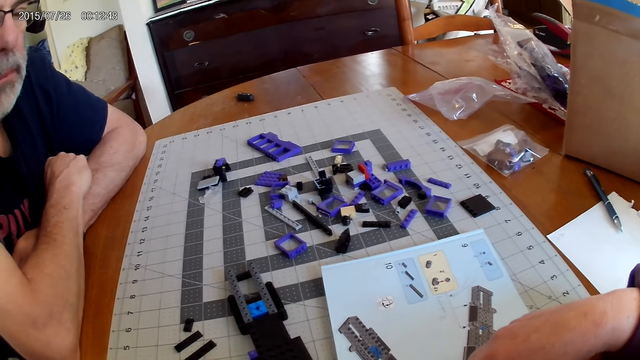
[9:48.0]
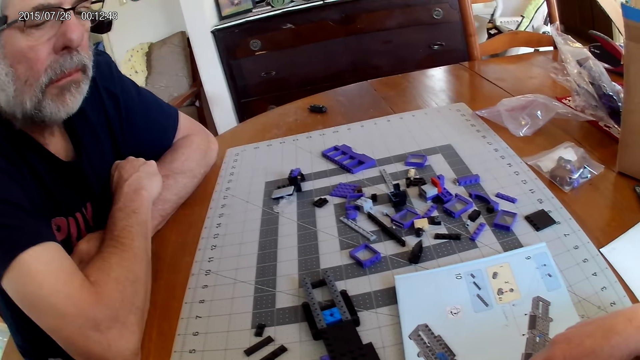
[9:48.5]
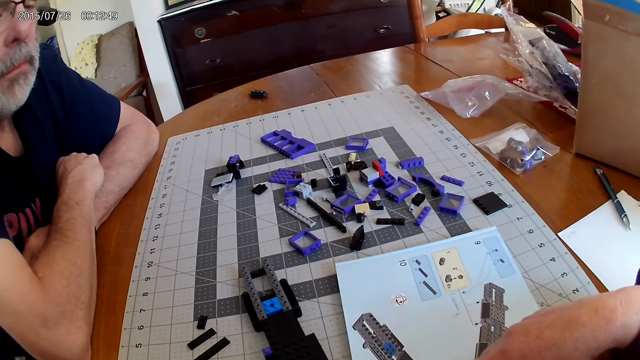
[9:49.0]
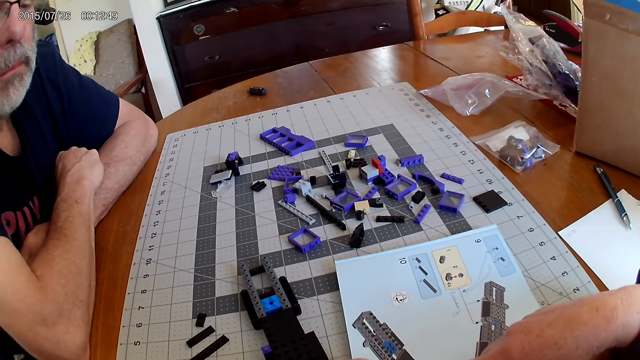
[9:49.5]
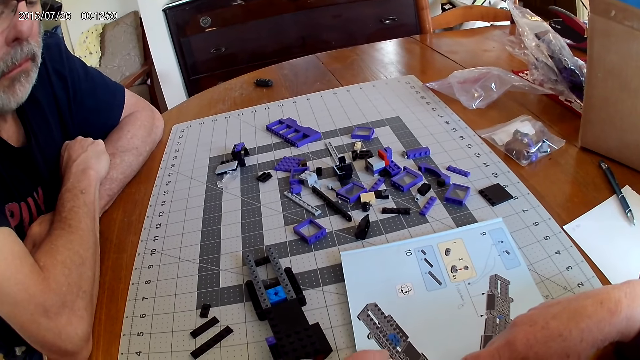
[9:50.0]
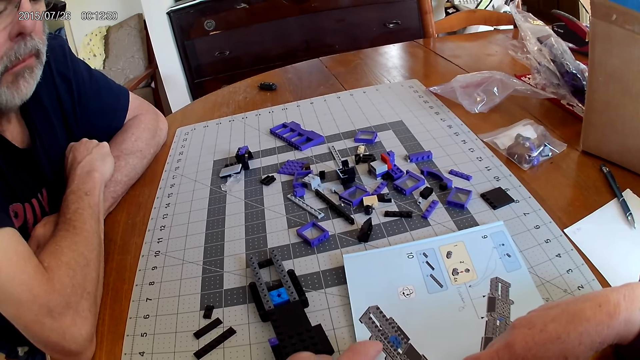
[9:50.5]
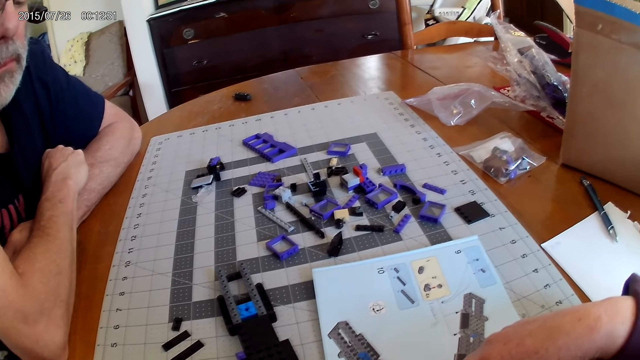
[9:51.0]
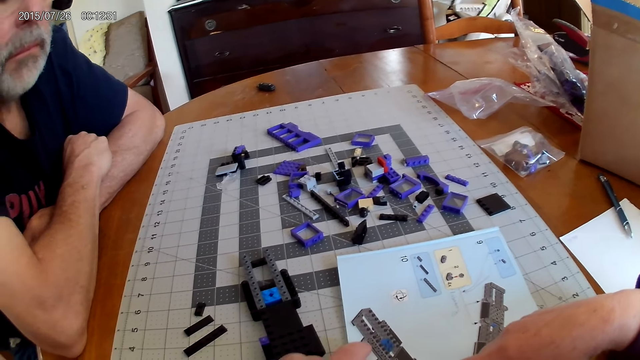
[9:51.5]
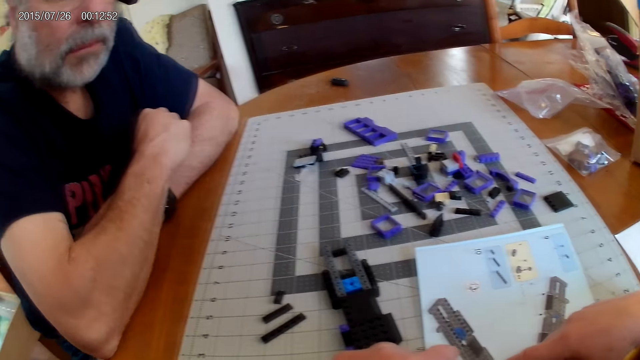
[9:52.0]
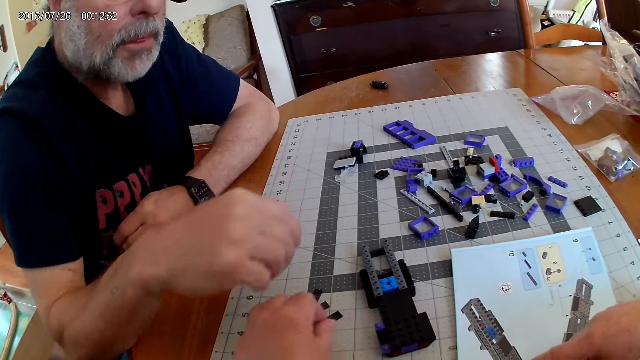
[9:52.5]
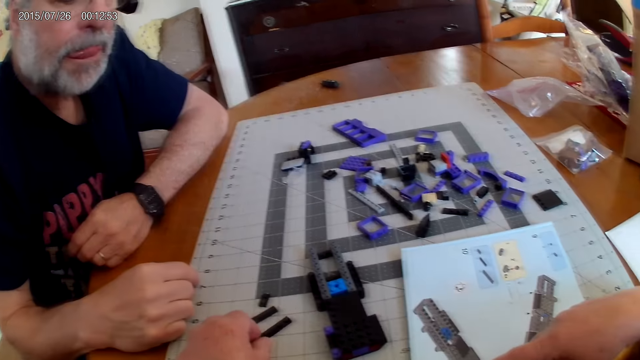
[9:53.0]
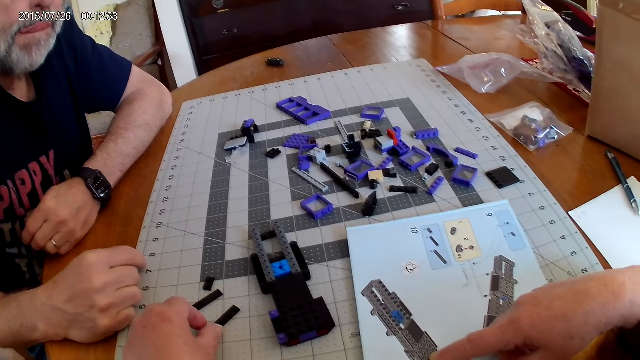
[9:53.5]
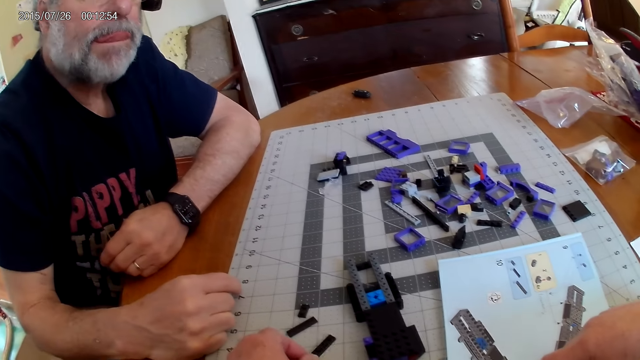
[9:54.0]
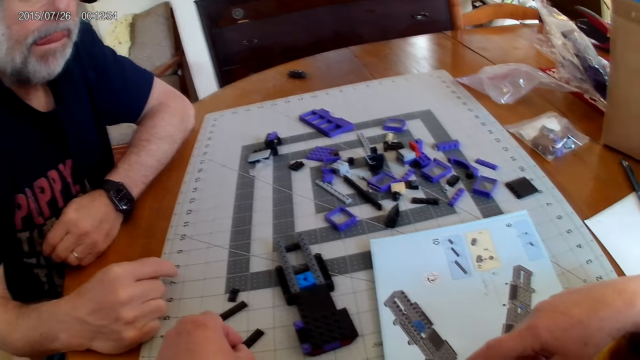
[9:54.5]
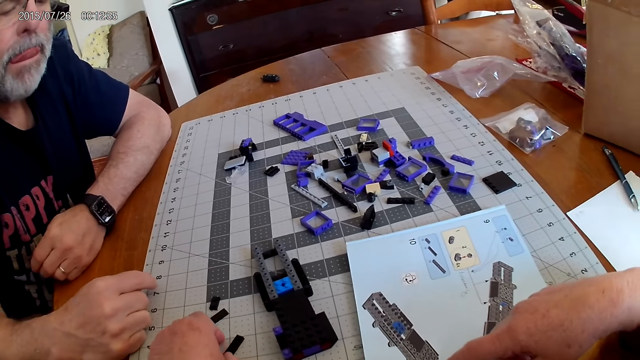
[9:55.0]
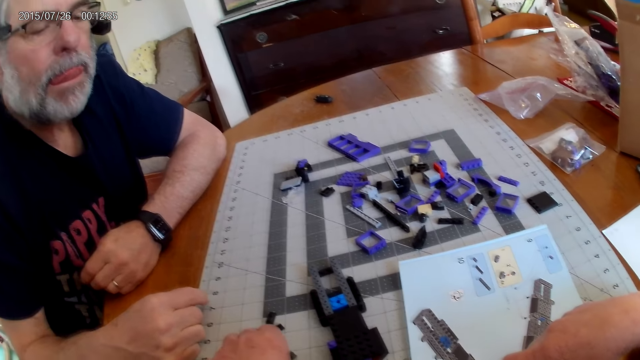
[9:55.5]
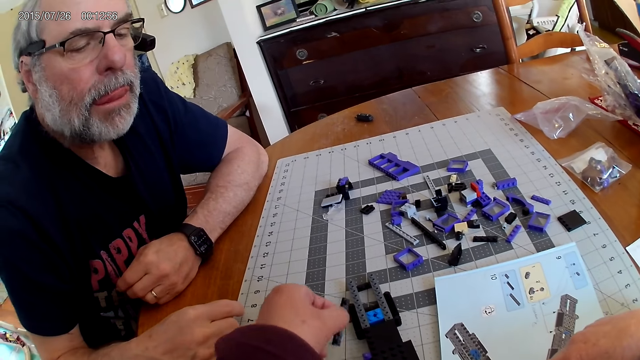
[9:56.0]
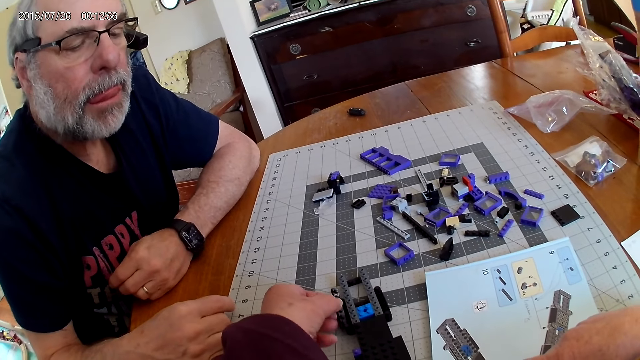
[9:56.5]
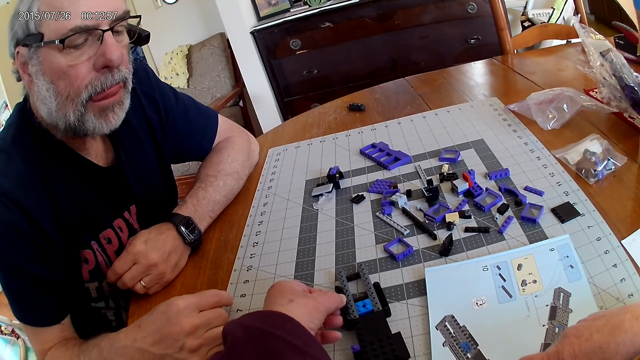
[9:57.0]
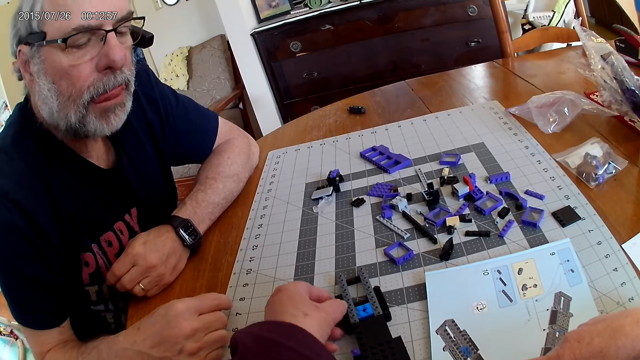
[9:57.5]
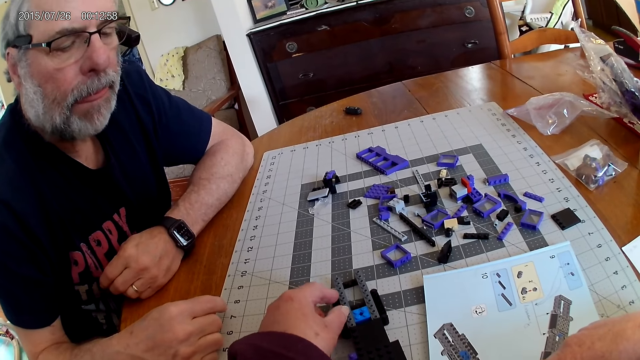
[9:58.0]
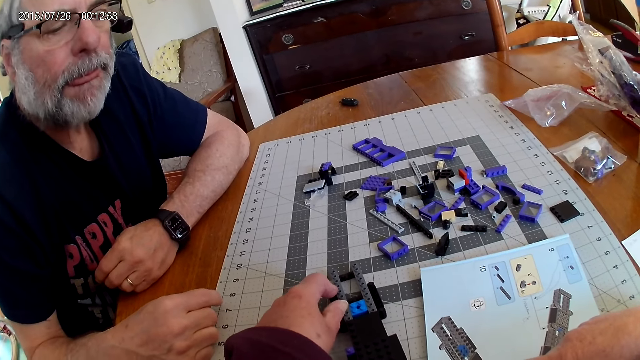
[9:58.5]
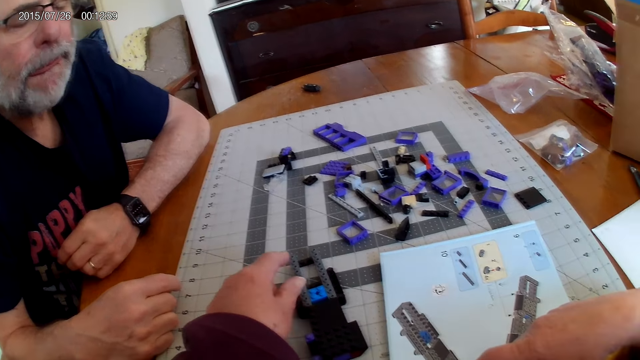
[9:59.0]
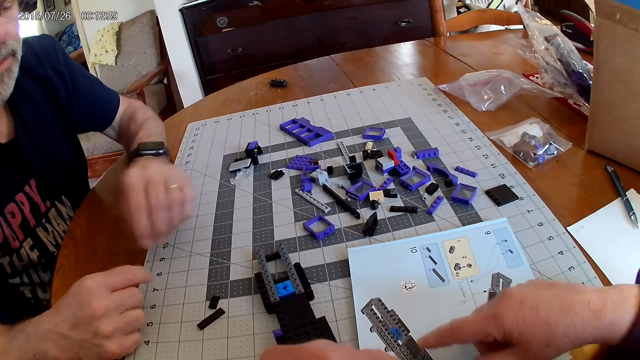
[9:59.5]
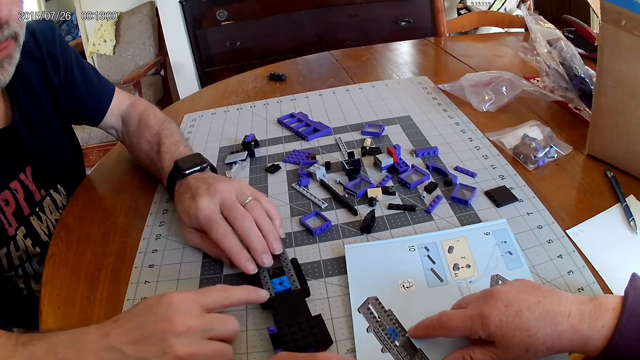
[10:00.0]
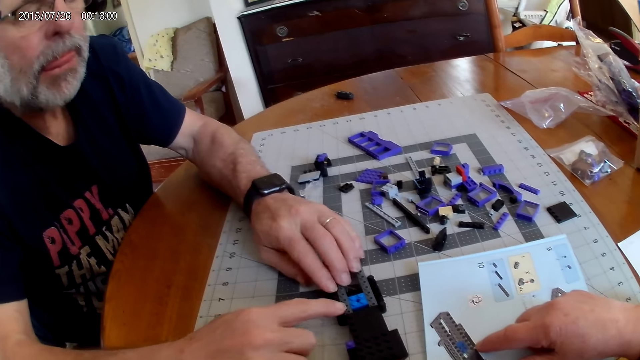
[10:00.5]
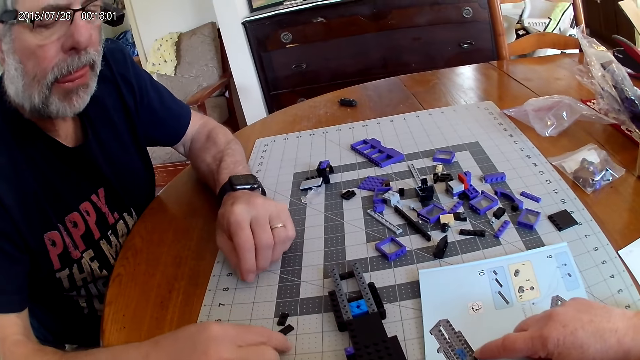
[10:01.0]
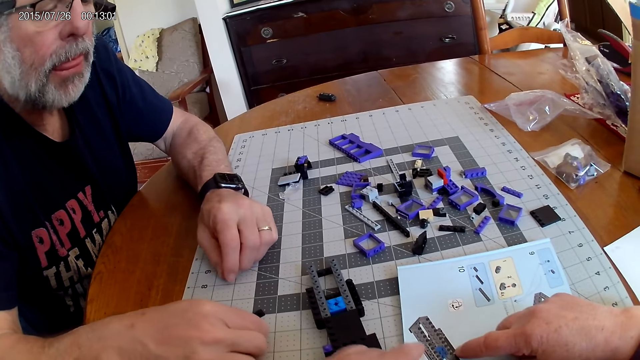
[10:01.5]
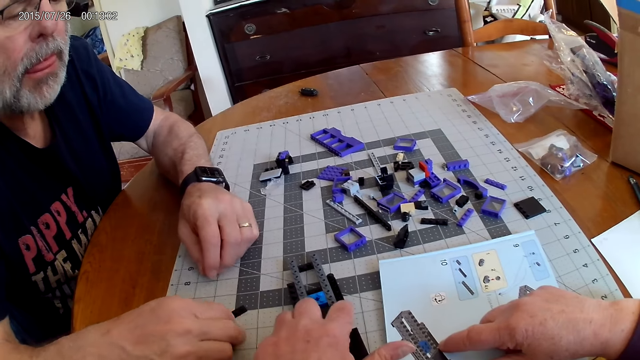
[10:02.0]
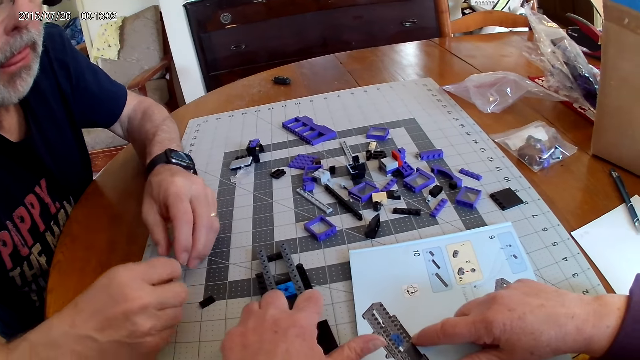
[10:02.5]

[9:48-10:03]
The camera wearer talks to the man. They pick up the plastic block piece. They fix the plastic block piece or part on the plastic model or device. The man fixes the part firmly into the device.

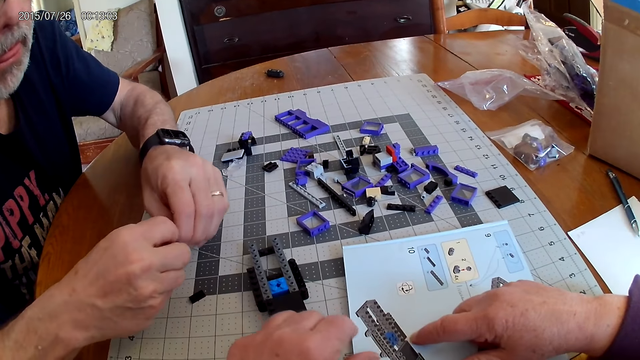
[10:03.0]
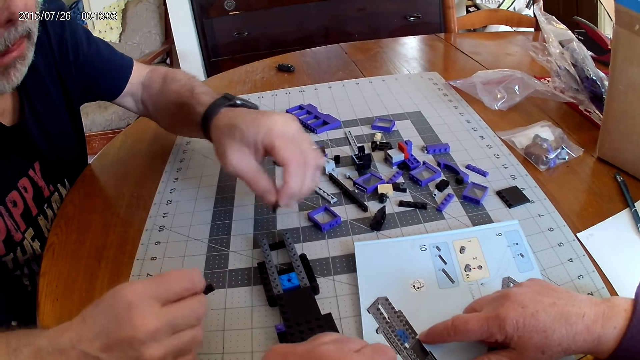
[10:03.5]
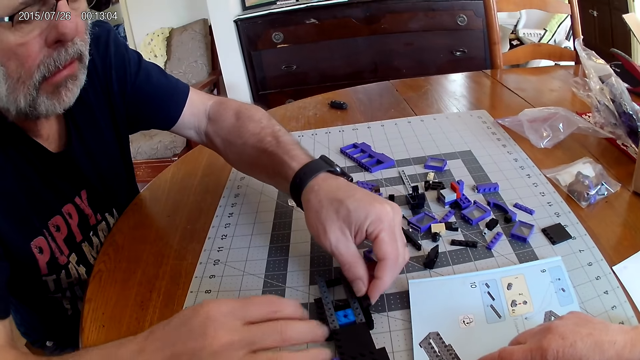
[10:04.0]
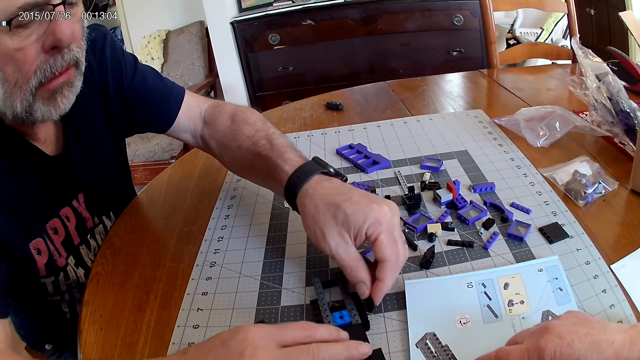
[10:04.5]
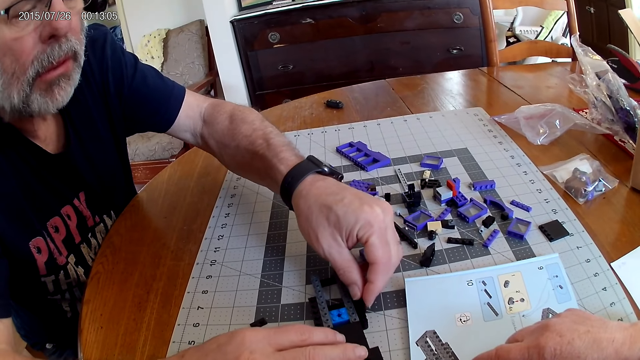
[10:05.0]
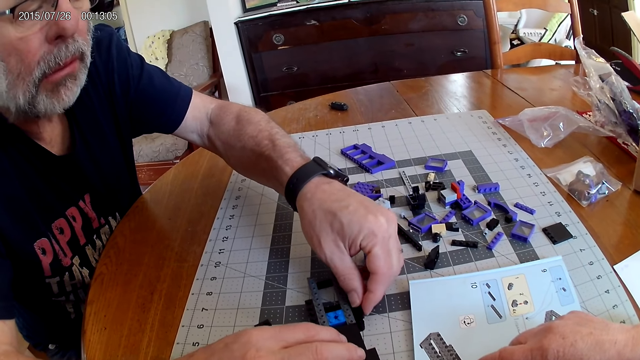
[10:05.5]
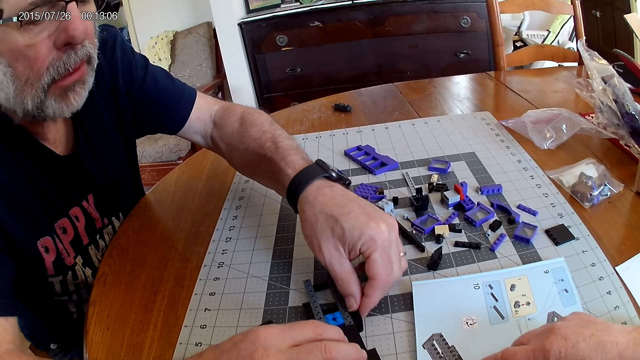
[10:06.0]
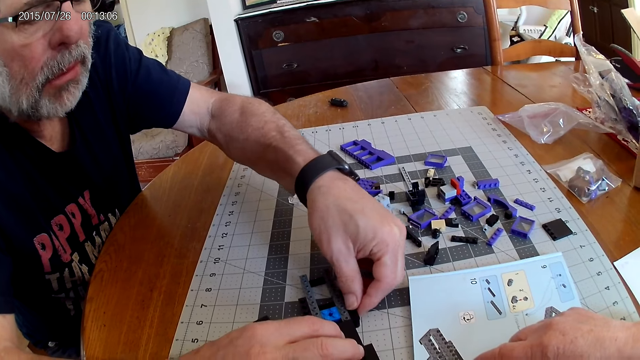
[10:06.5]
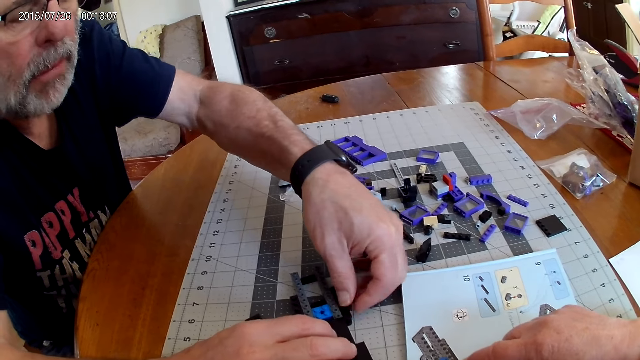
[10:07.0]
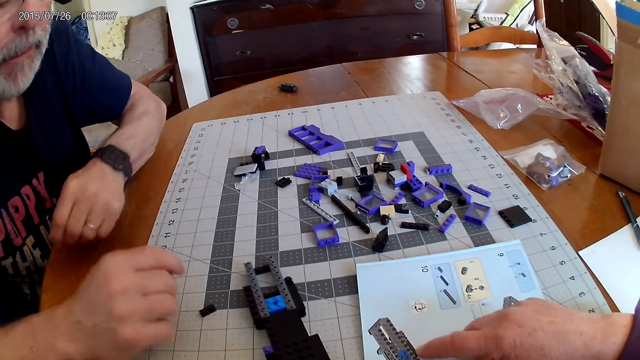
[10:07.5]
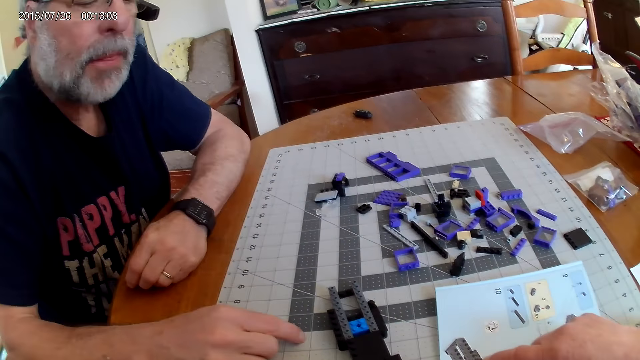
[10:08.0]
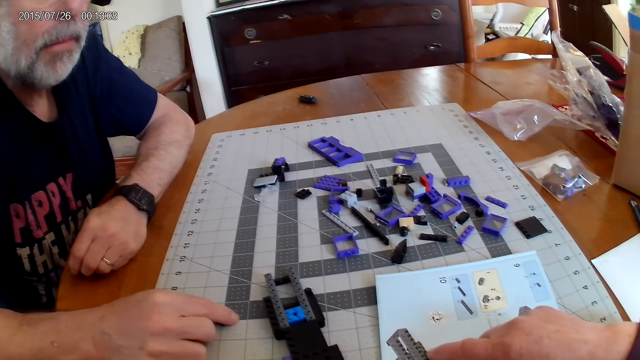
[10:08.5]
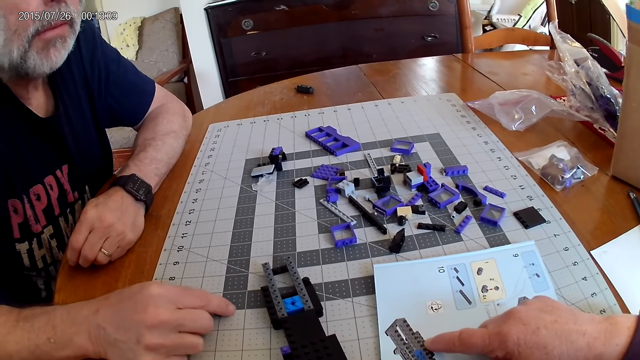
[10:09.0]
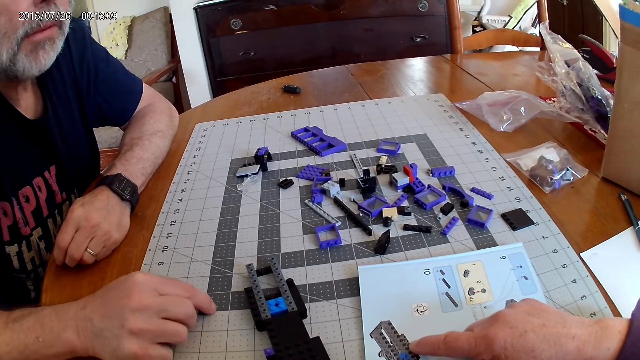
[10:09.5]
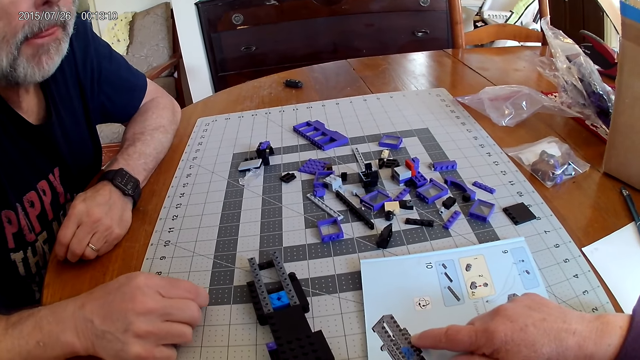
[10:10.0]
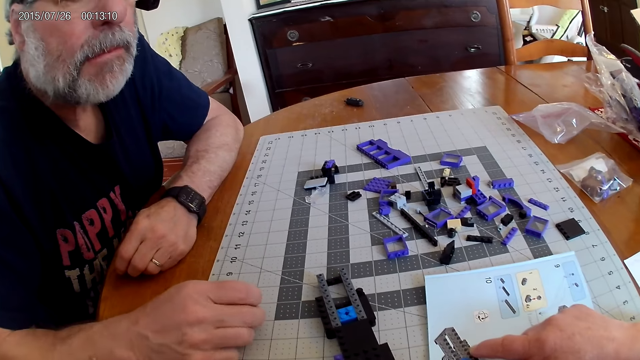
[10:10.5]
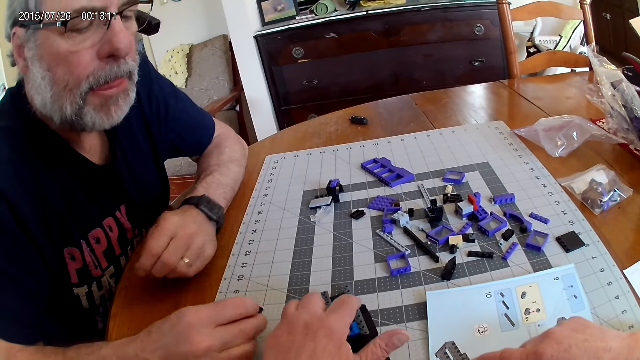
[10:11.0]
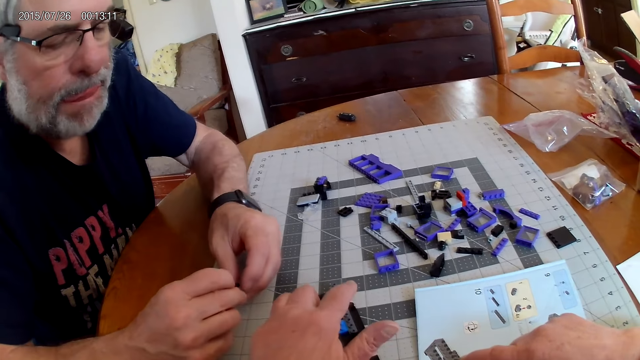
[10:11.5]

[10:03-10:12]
A man fixes the plastic block piece on the plastic model. The camera wearer points at the instructional manual book.
